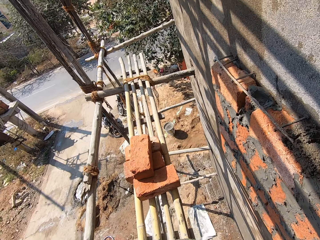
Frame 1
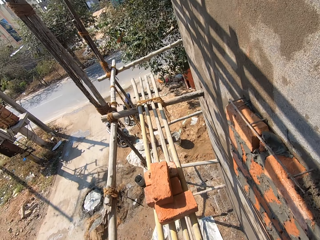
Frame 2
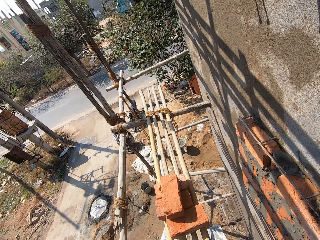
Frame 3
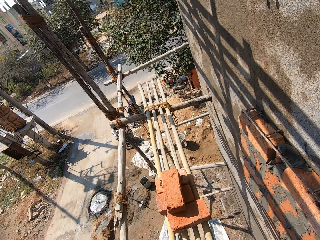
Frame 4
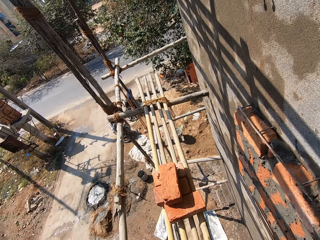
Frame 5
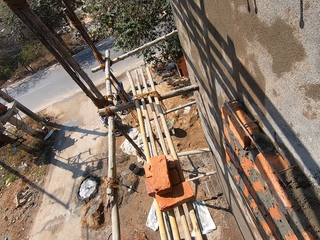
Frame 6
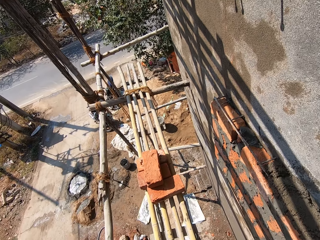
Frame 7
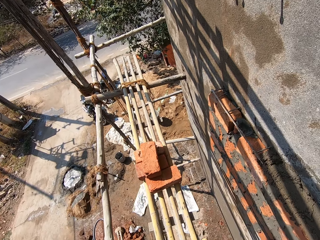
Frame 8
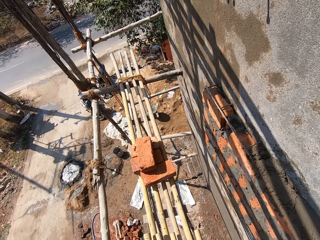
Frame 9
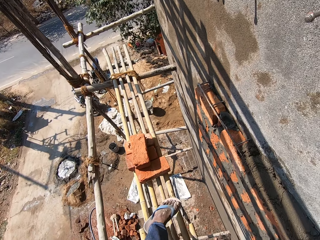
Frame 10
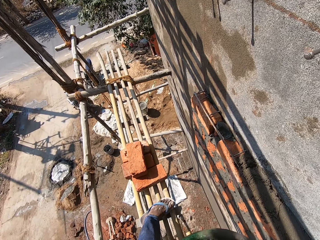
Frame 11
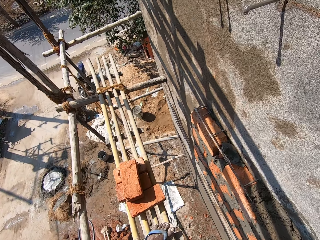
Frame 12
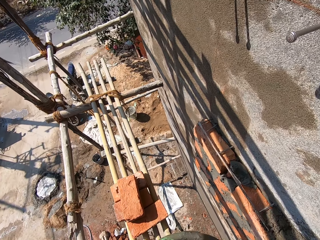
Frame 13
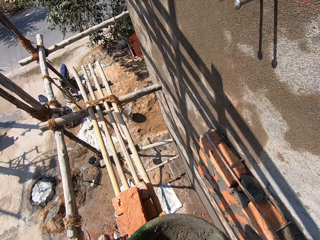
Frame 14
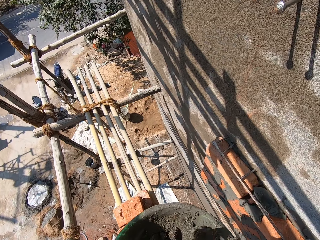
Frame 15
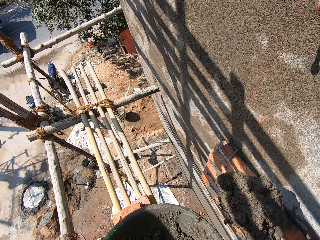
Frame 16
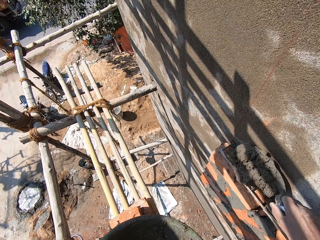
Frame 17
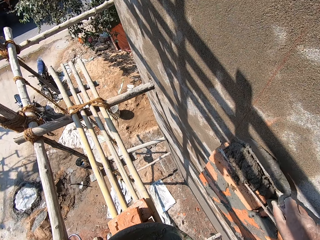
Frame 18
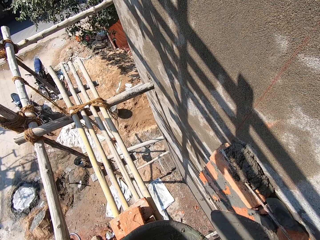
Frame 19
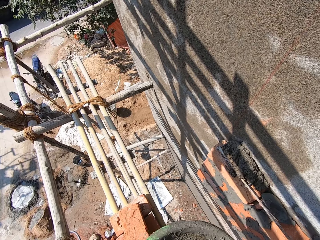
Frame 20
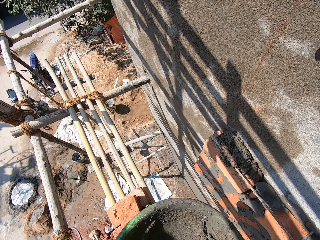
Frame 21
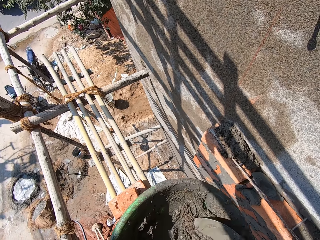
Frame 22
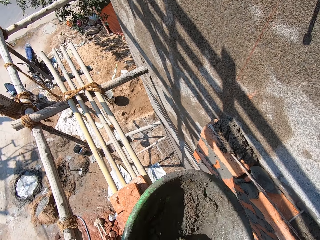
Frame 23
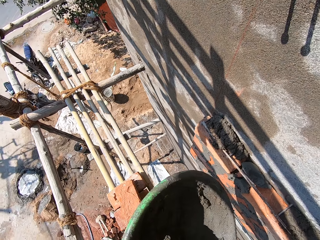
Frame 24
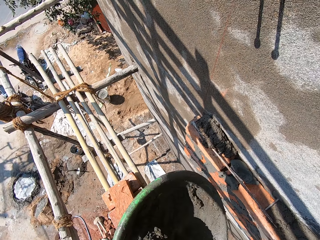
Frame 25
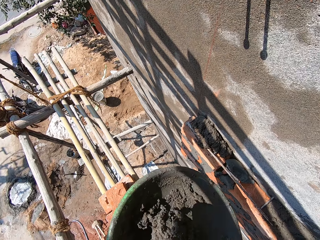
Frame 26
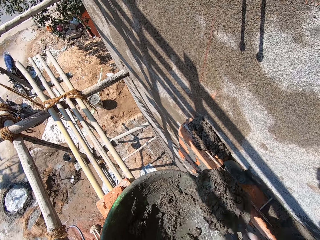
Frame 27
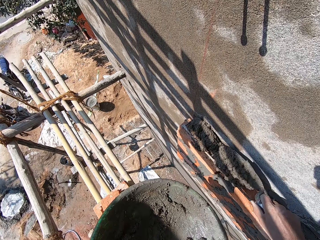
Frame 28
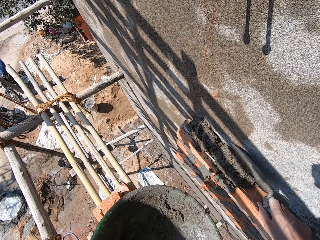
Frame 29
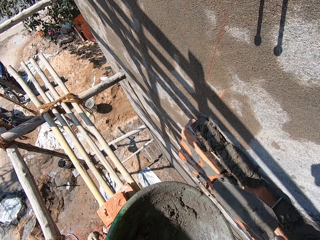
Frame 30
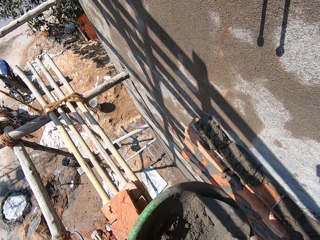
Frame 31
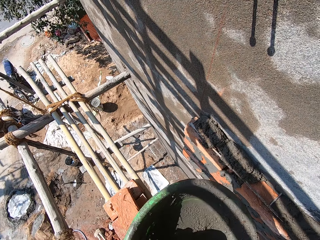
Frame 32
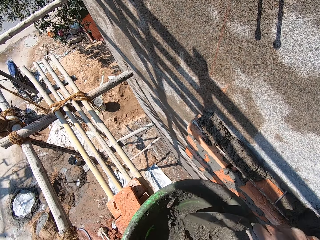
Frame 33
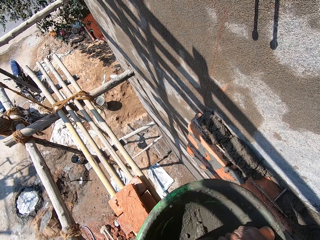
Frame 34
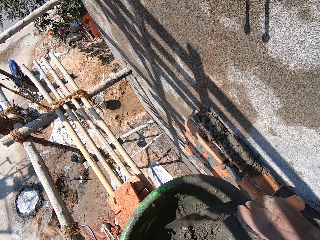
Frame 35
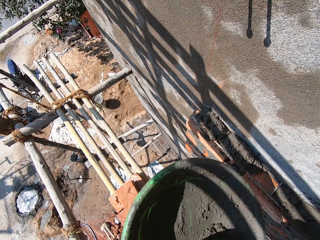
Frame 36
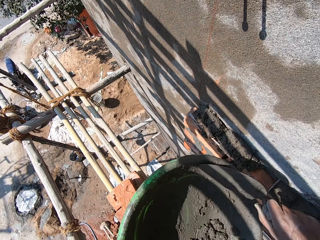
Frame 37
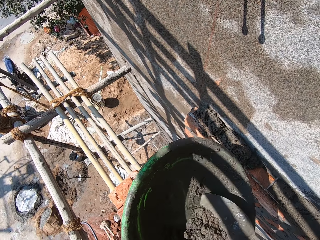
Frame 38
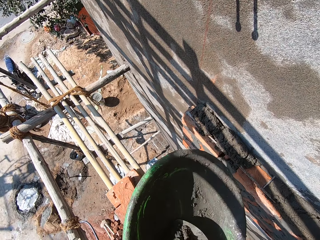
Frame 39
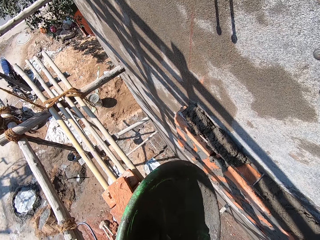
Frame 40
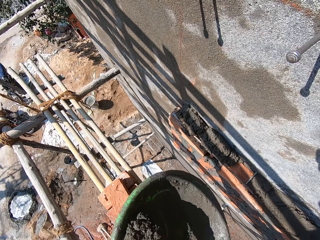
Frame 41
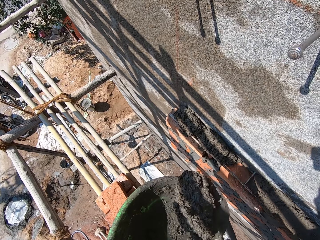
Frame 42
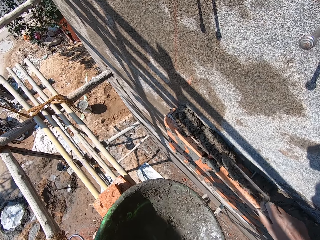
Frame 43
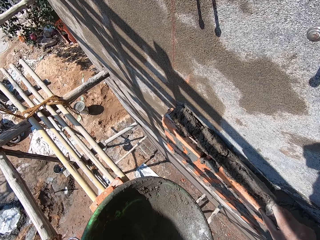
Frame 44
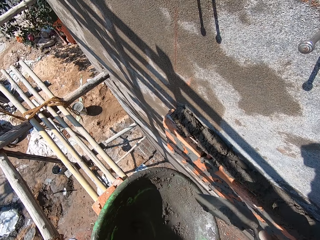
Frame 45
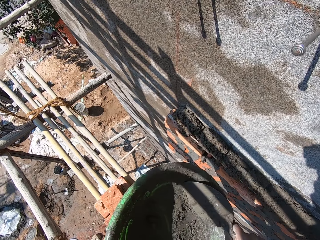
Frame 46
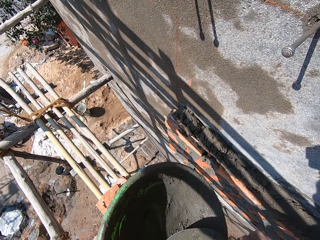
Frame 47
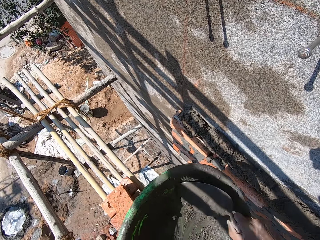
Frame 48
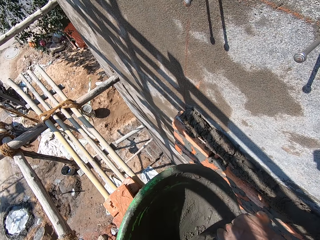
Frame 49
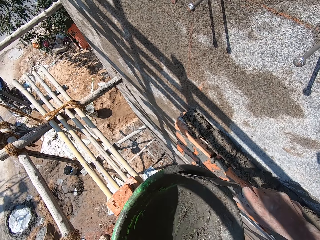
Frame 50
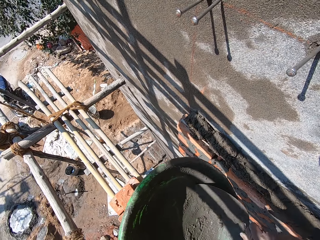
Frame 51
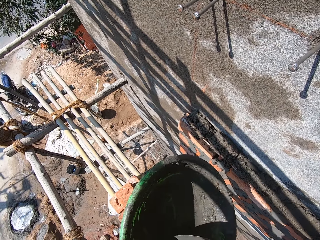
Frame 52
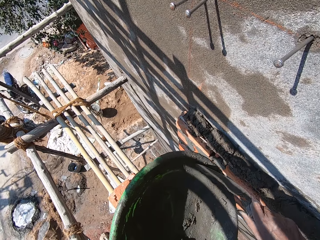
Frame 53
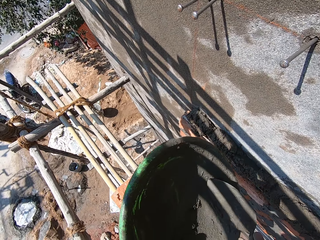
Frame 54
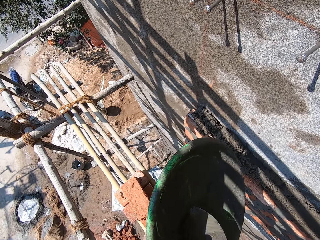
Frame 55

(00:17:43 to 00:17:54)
The camera wearer scoops the mortar on the wall with the brick trowel in his right hand. He takes the mortar from the bowl with the brick trowel in his right hand. He scoops the mortar on the wall with the brick trowel in his right hand. He gathers the mortar on the bowl with the brick trowel in his right hand. He takes the mortar from the bowl with the brick trowel in his right hand. He scoops the mortar on the wall with the brick trowel in his right hand. He gathers the mortar on the bowl with the brick trowel in his right hand.

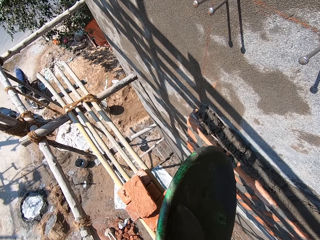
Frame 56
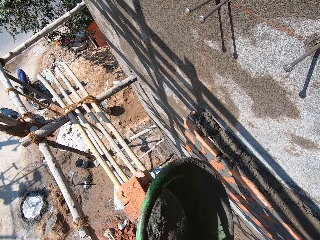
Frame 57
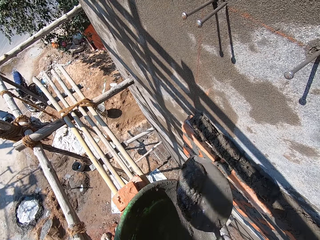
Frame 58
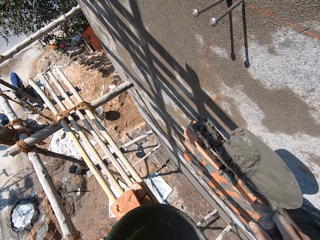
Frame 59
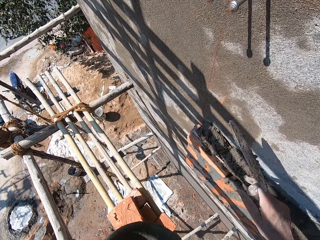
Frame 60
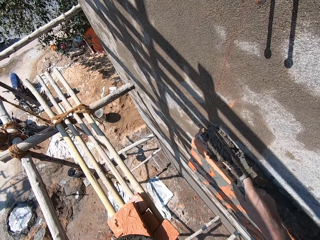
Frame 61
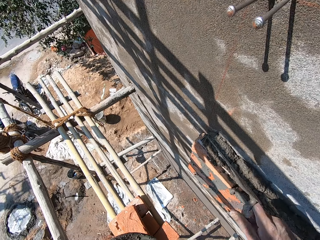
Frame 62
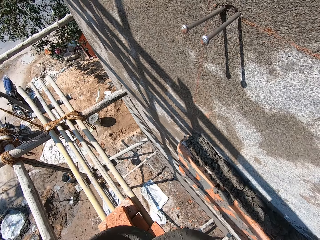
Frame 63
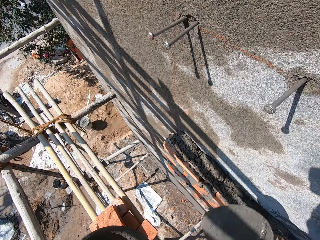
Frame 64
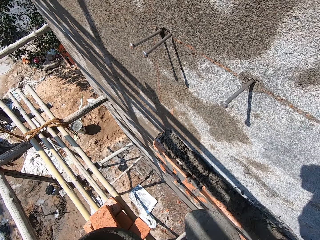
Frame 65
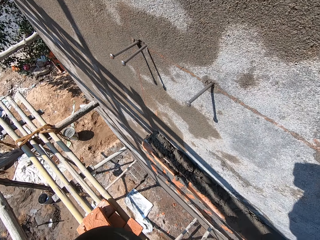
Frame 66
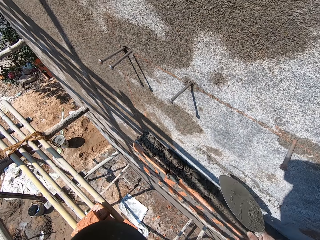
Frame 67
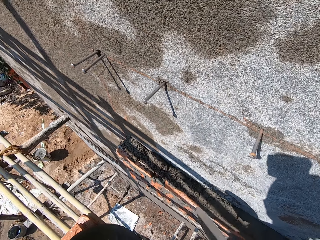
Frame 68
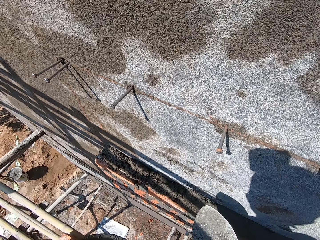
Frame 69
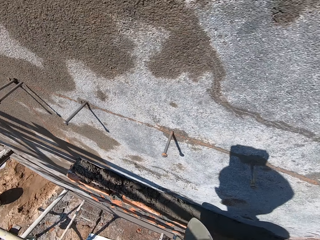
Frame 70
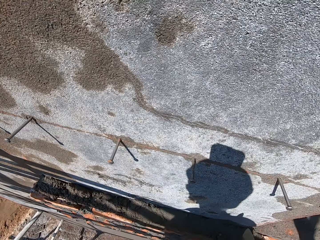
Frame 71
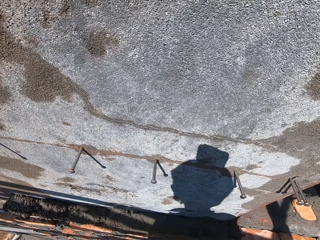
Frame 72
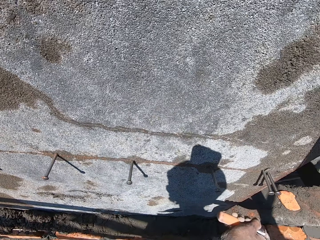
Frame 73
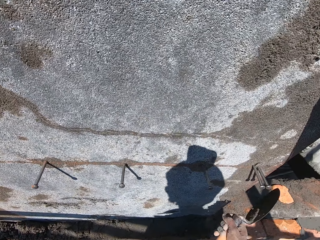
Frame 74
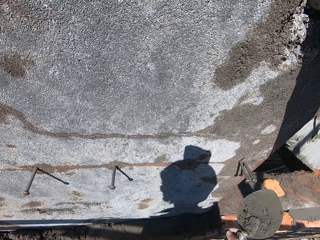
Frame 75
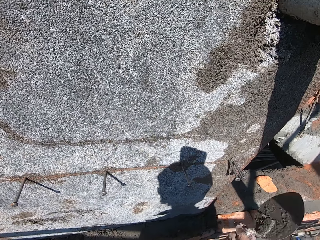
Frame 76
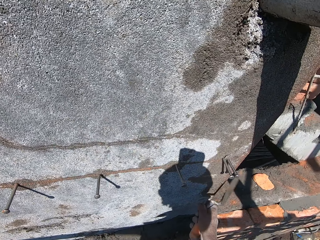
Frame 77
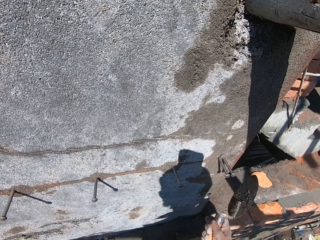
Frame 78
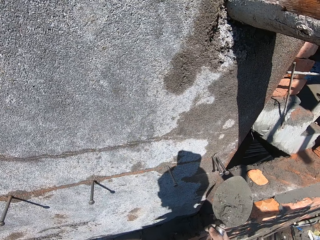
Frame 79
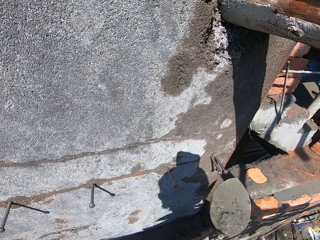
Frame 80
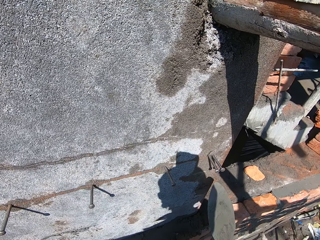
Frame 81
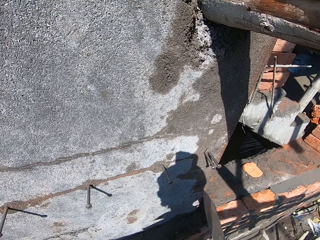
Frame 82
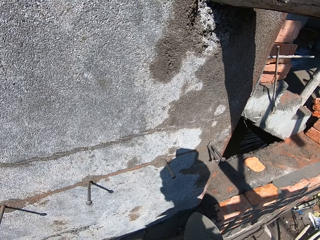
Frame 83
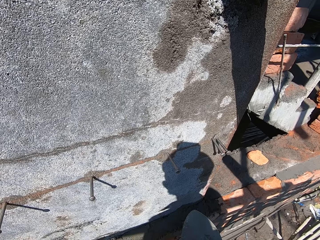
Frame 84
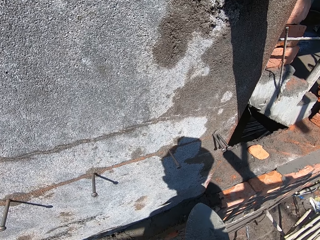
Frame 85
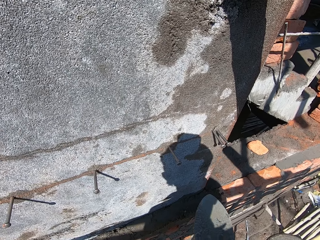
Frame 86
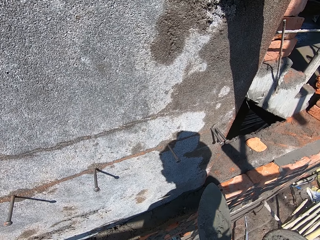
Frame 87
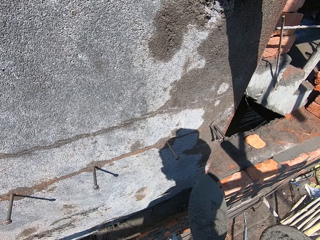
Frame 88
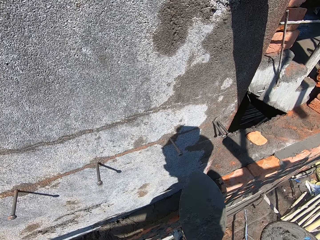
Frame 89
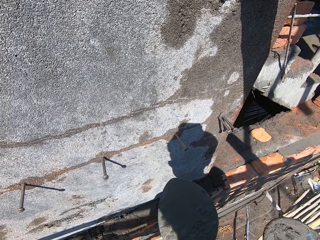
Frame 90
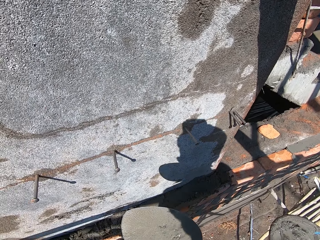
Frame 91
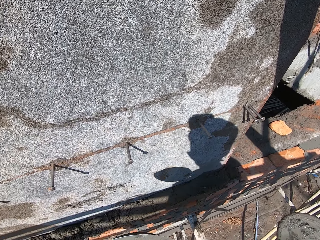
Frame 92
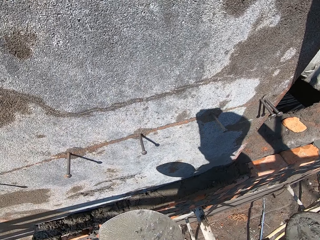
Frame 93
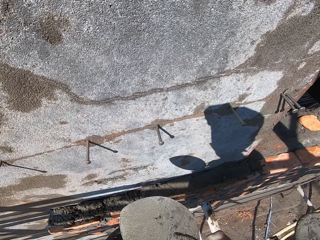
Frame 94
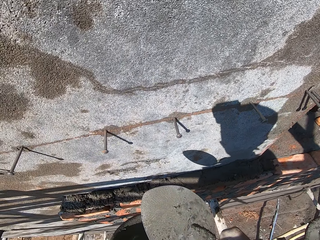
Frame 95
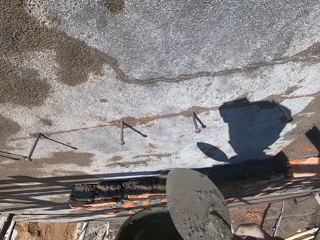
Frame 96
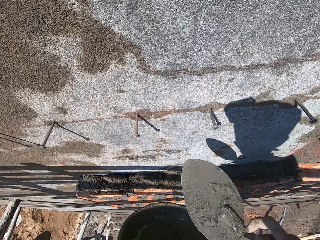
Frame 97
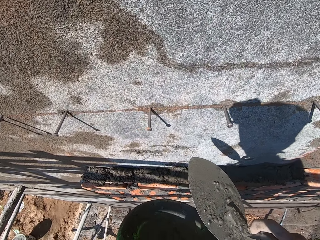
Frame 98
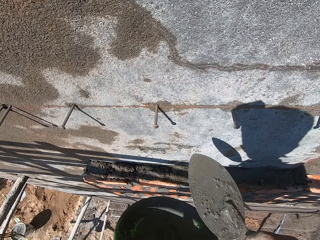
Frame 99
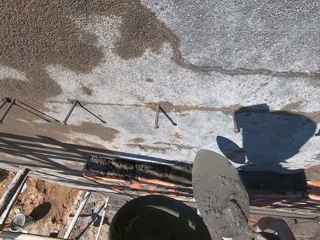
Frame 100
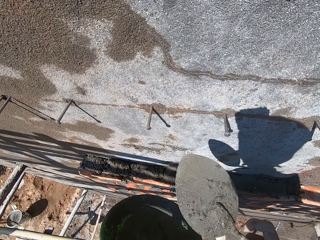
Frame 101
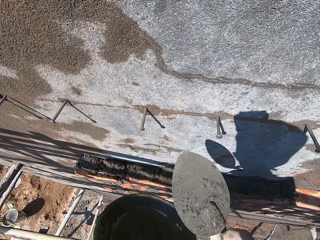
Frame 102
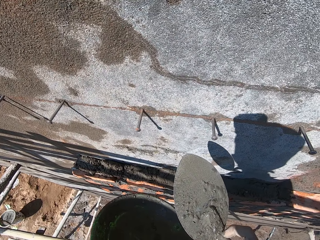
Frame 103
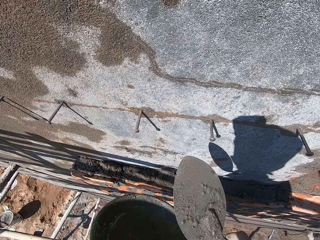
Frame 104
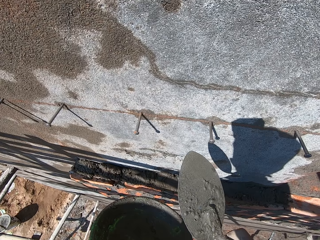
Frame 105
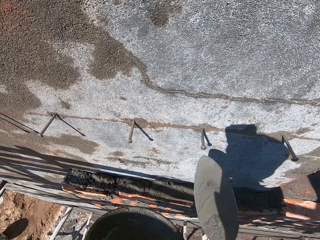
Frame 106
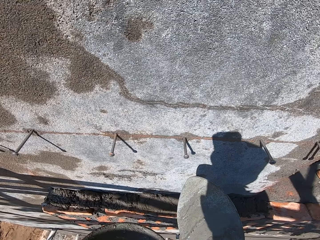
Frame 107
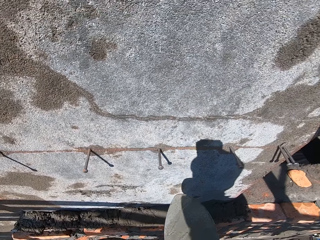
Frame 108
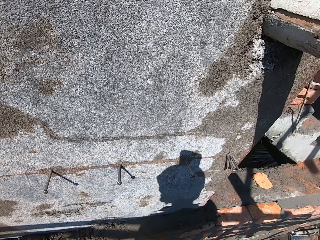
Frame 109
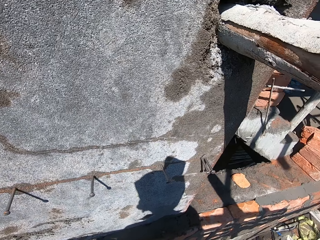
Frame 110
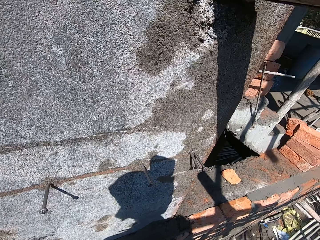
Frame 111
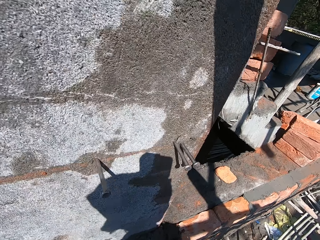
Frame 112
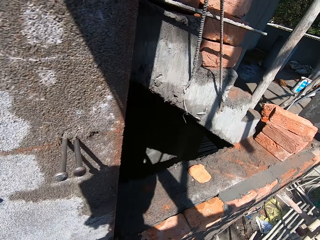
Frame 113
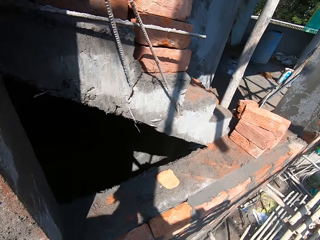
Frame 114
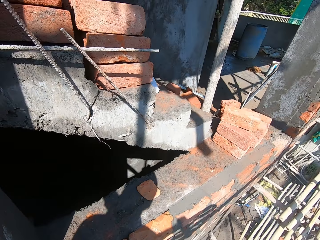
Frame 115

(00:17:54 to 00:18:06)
The camera wearer takes the mortar from the bowl with the brick trowel in his right hand. He scoops the mortar on the wall with the brick trowel in his right hand. He hits the brick trowel on the wall with his right hand. He moves around. He looks around.
